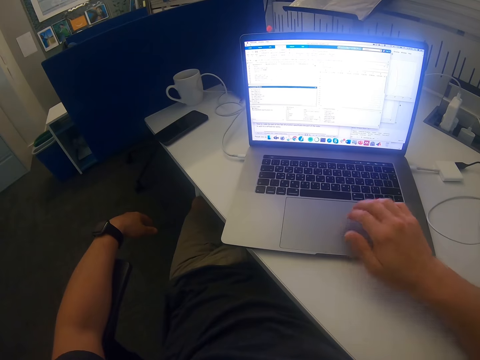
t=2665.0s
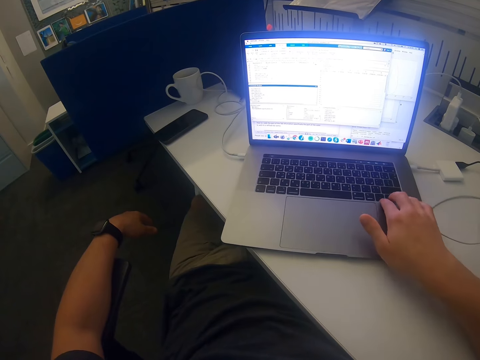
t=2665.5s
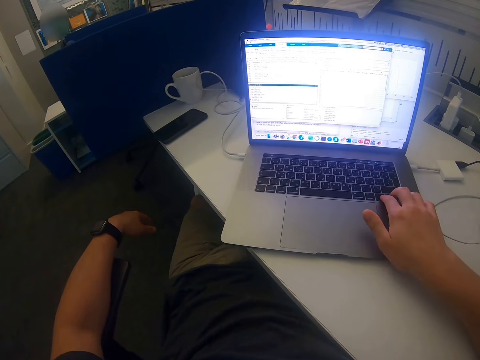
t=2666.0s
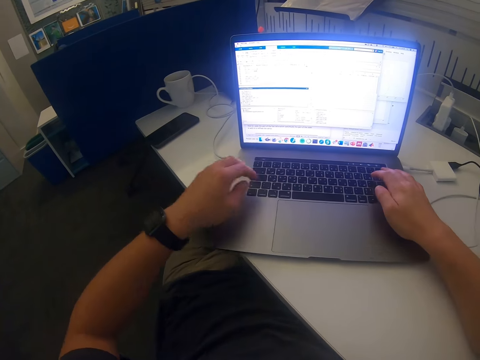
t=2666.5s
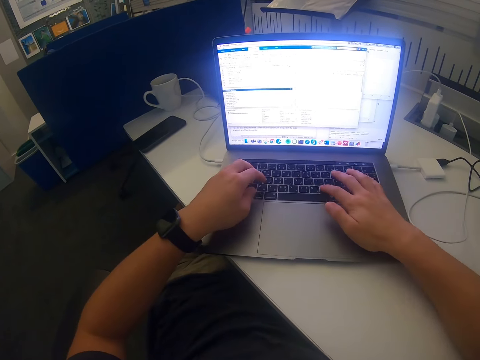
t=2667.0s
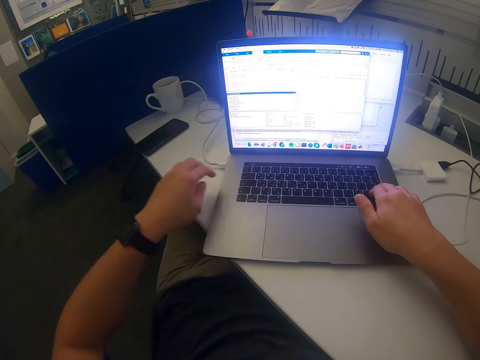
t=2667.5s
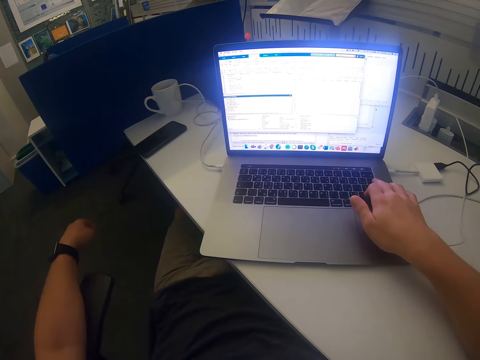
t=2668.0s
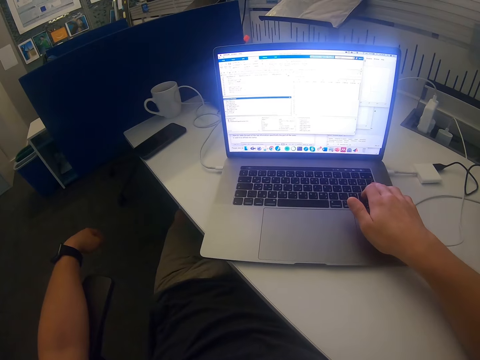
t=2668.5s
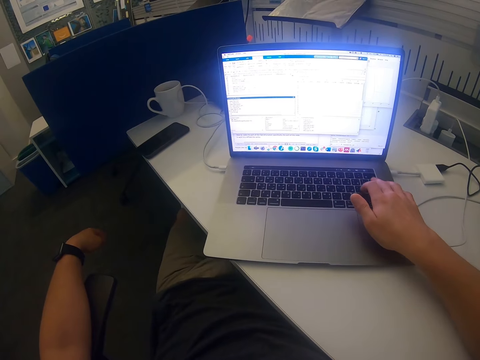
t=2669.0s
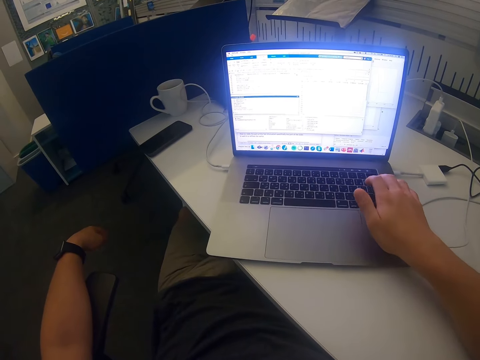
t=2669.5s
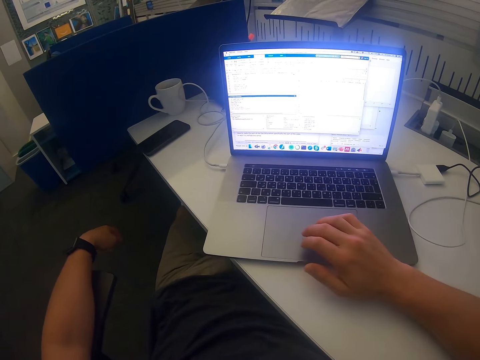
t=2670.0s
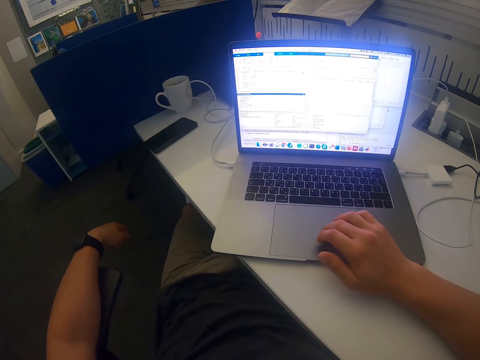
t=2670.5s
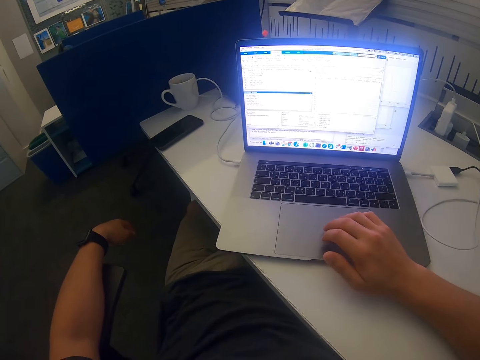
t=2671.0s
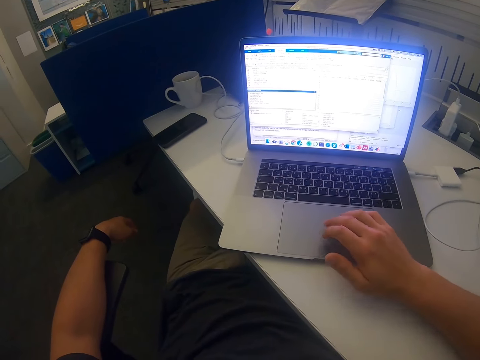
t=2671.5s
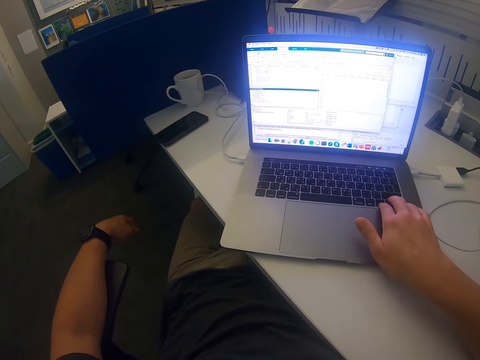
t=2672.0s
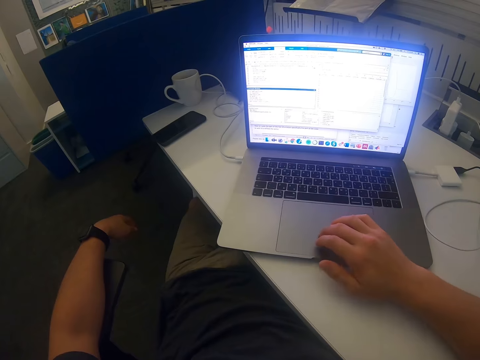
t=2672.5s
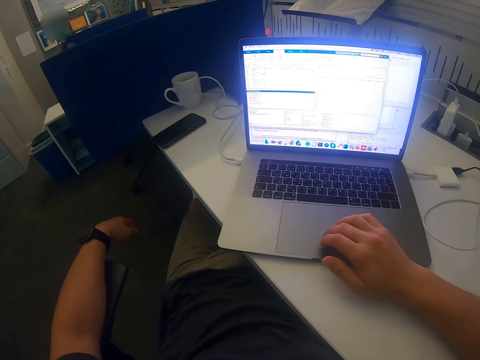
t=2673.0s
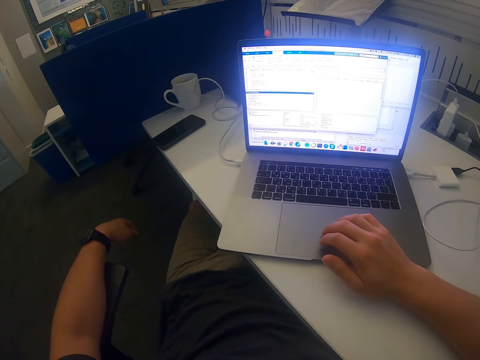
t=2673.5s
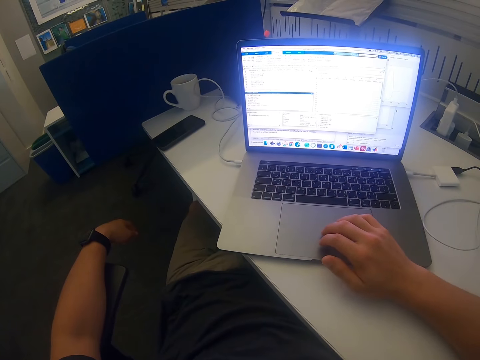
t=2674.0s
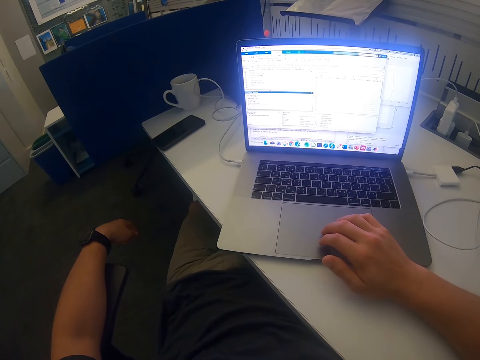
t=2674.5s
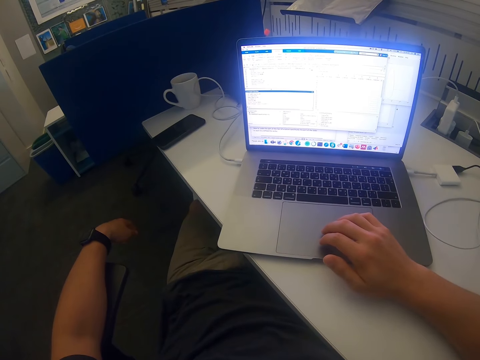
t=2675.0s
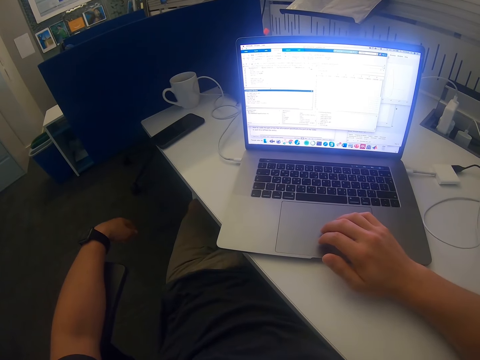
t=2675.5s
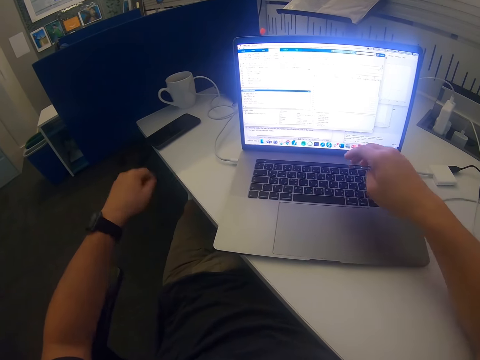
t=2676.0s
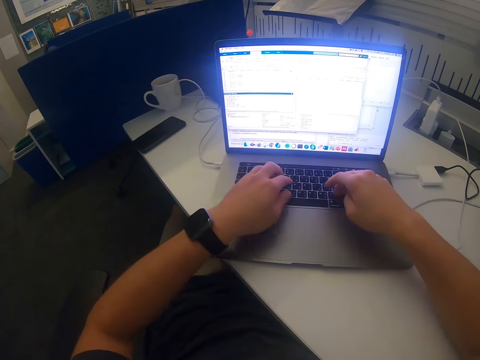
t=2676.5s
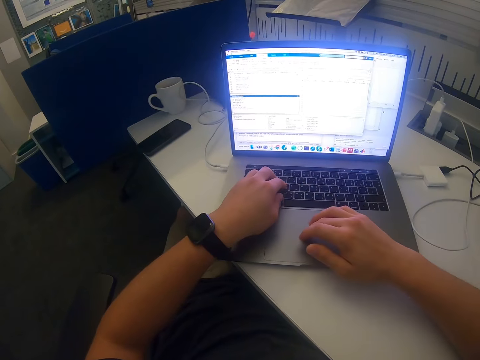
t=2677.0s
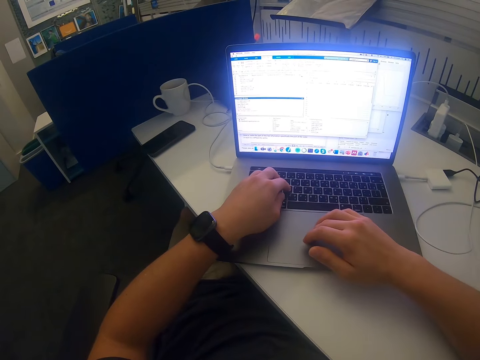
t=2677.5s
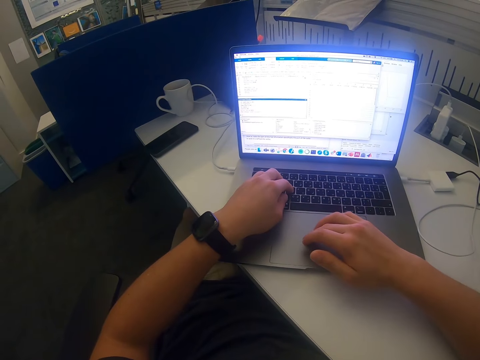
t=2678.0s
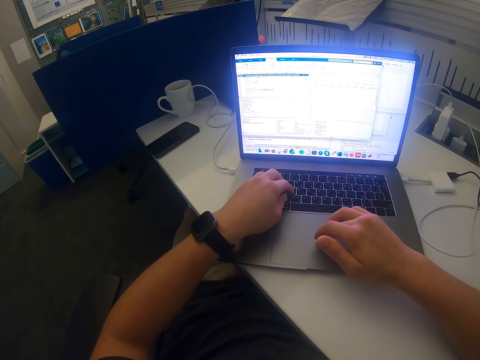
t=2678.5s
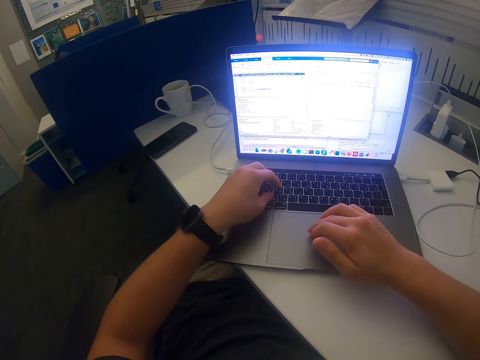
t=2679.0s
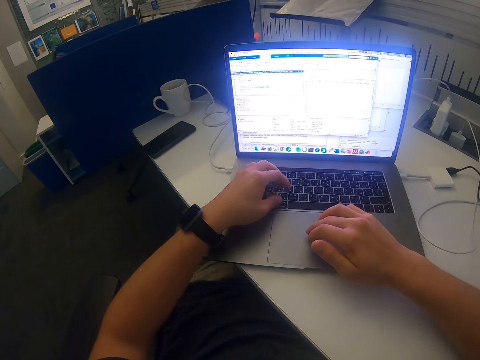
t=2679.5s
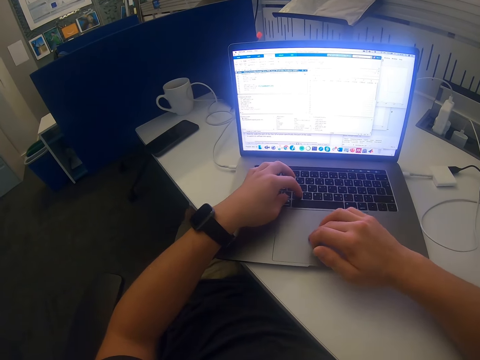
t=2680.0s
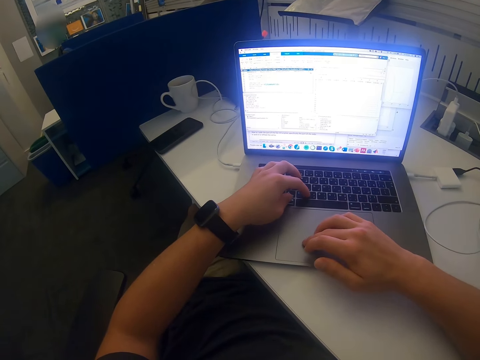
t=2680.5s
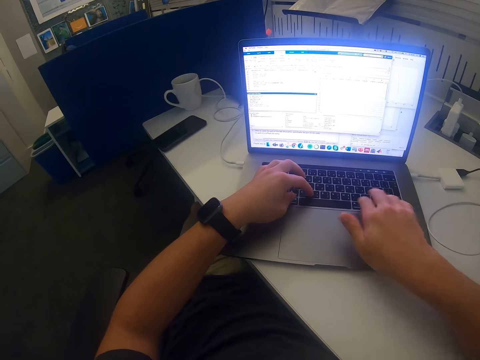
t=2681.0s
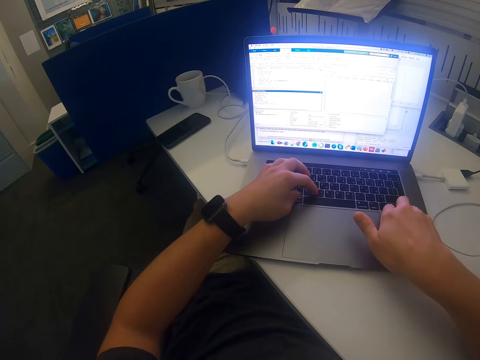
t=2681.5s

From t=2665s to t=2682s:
The camera wearer presses the keyboard with the right hand. They swing the left hand. They press the keyboard with both hands. They use the laptop. They swing the left hand. They move the left hand back on the chair. They use the laptop. They touch the touchpad with the right hand. They swing the left hand. They press the keyboard with both hands. They use the laptop. They touch the touchpad with the right hand.

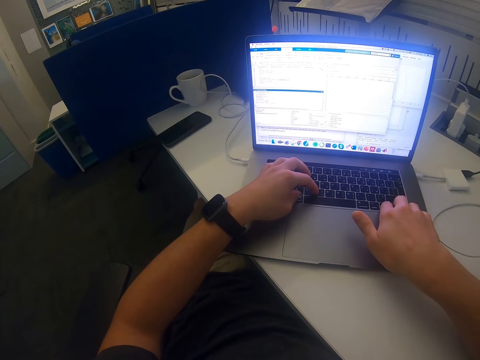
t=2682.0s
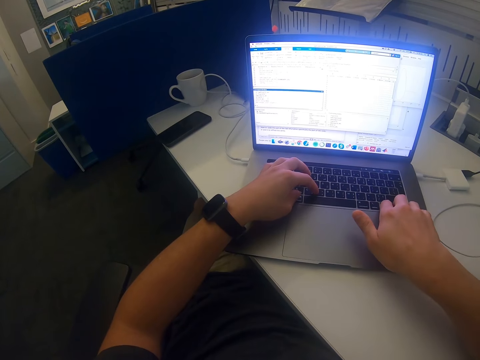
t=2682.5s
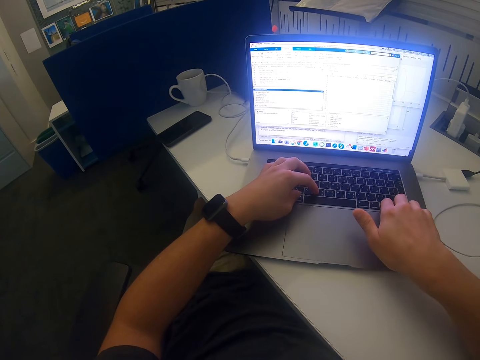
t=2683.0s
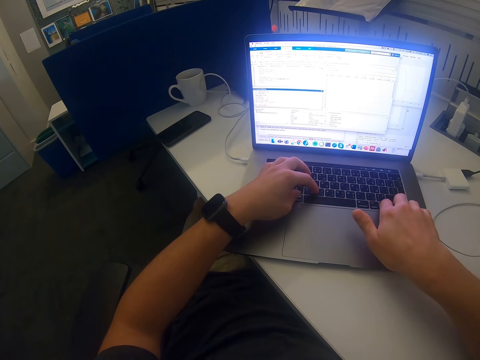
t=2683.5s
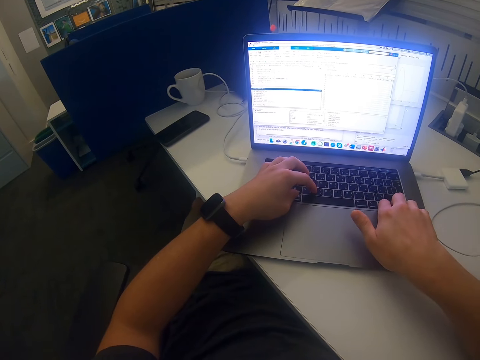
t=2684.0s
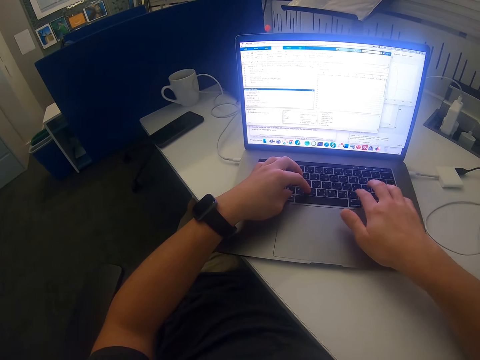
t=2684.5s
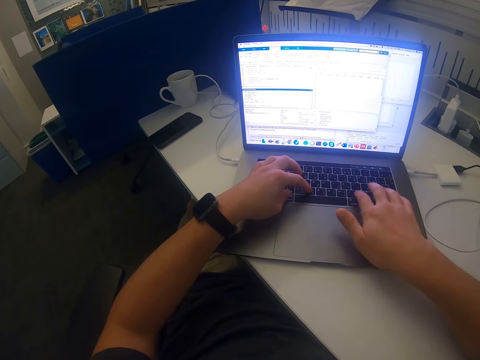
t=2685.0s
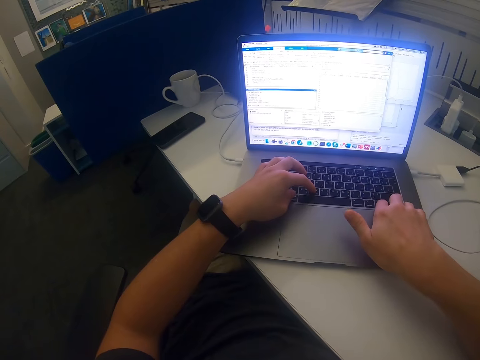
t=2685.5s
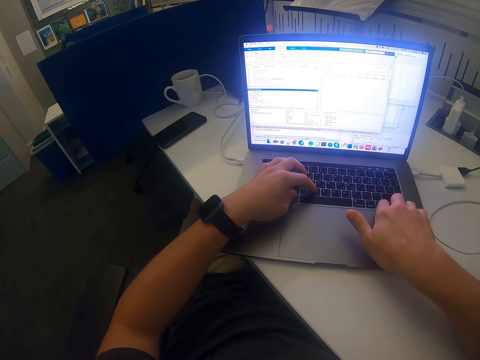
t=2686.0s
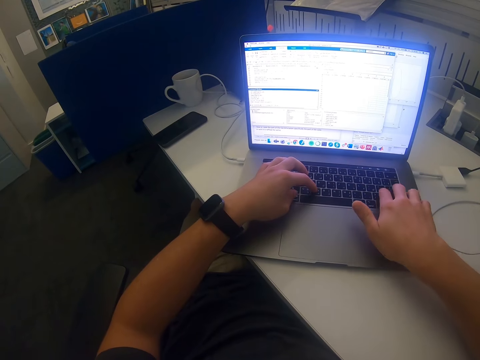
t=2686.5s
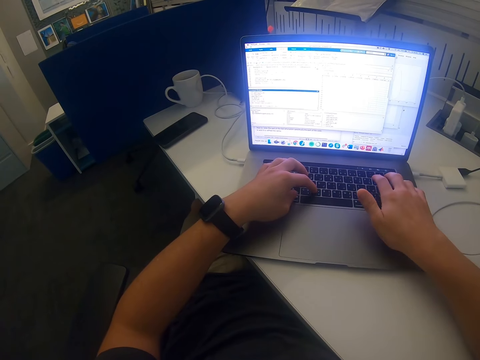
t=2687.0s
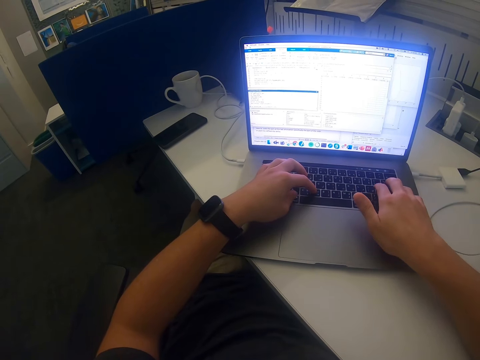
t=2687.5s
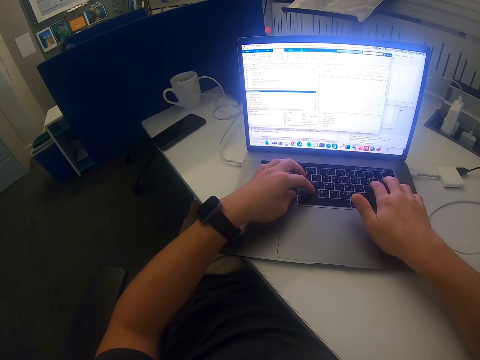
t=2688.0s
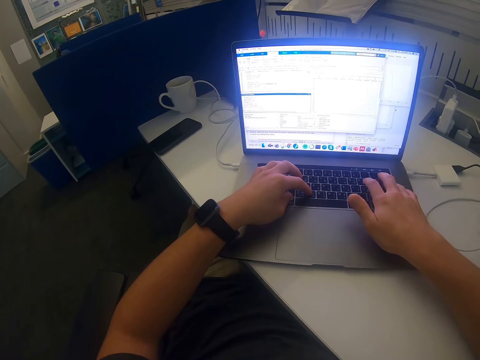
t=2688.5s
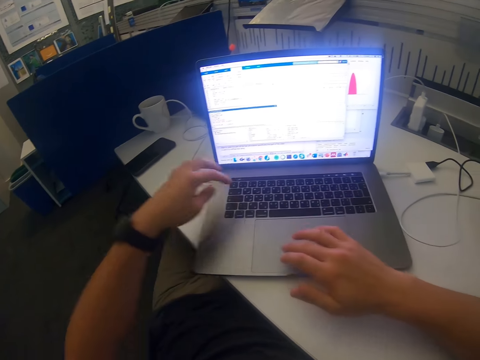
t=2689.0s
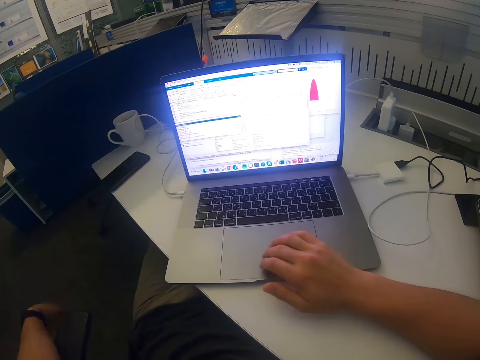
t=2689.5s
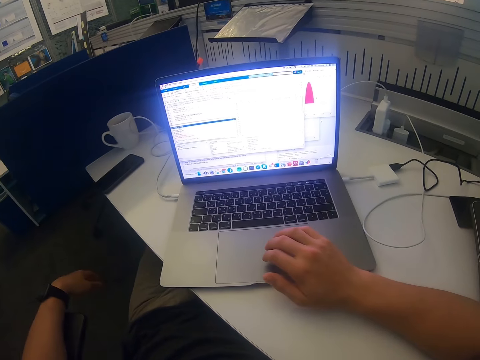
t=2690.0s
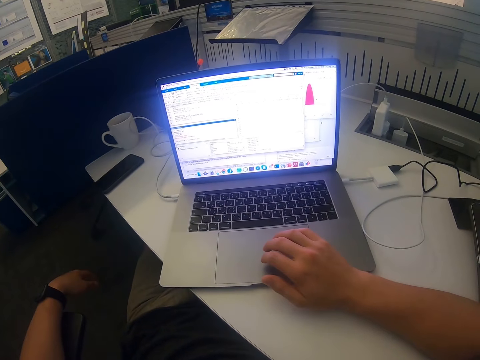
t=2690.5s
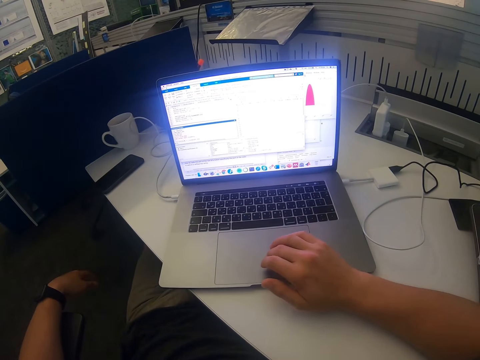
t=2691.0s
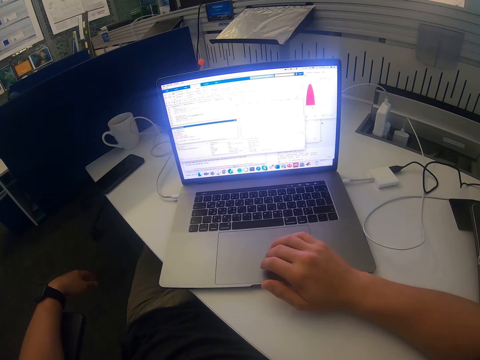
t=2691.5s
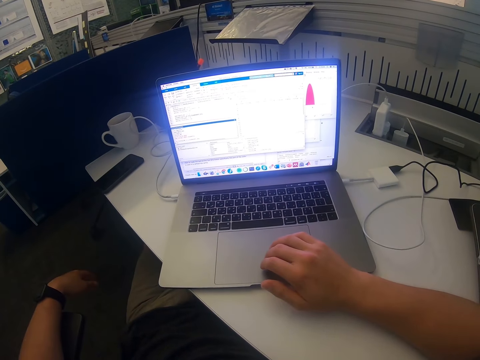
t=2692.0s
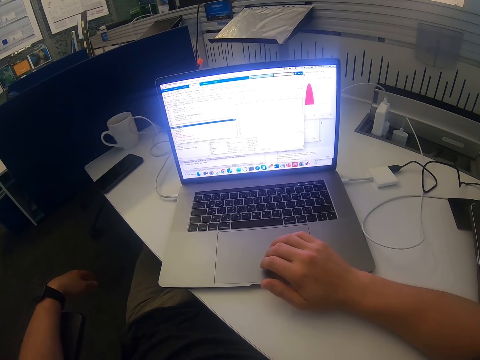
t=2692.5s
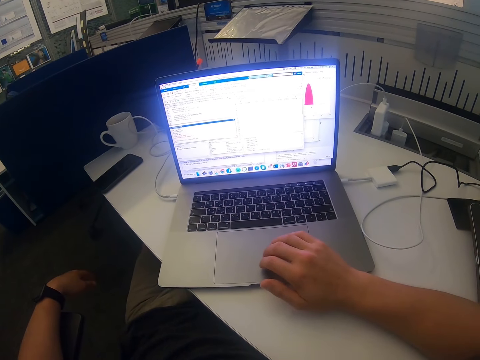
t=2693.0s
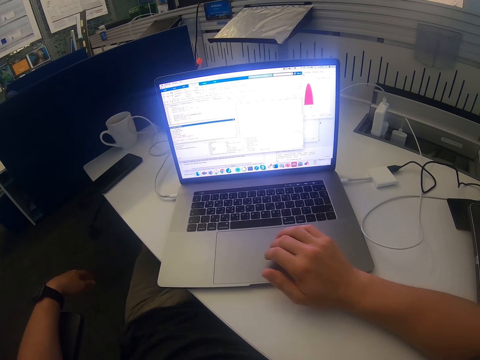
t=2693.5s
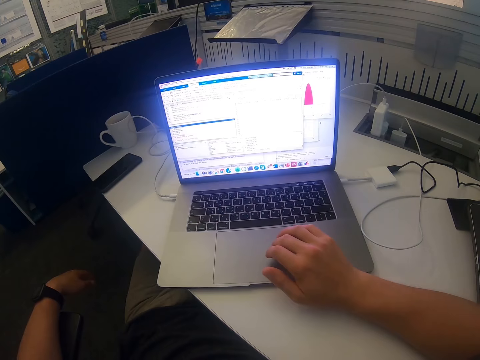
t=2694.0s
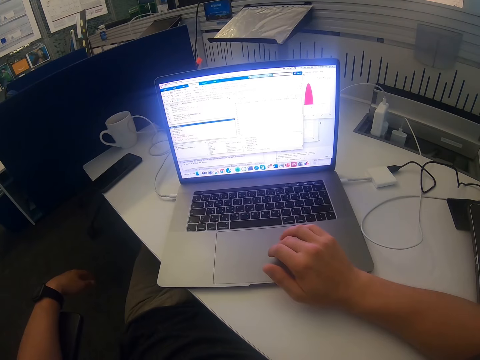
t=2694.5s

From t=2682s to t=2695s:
The camera wearer swings the left hand. They move the hand back to the chair. They use the laptop.
